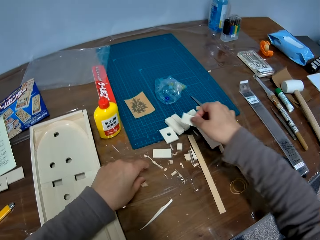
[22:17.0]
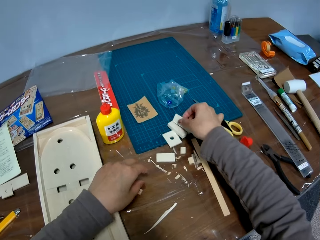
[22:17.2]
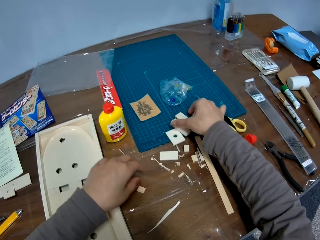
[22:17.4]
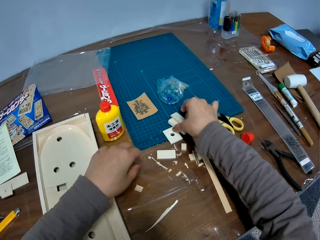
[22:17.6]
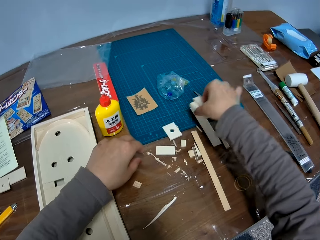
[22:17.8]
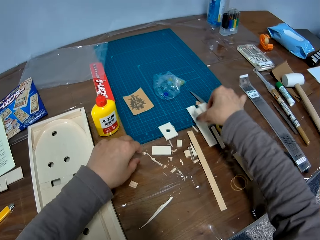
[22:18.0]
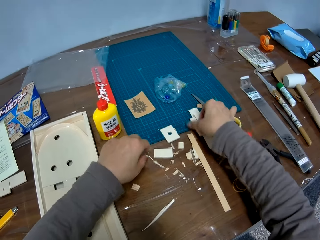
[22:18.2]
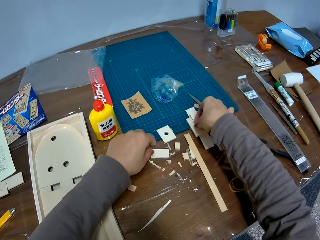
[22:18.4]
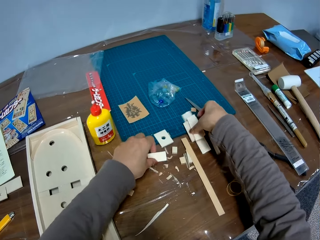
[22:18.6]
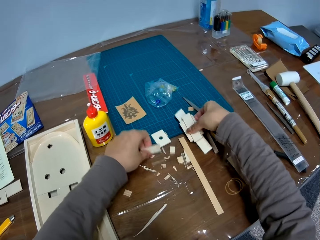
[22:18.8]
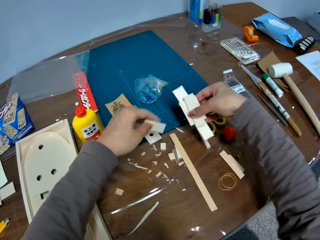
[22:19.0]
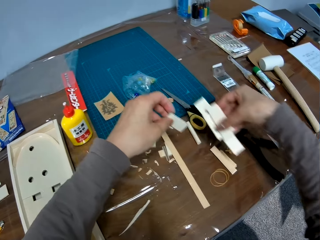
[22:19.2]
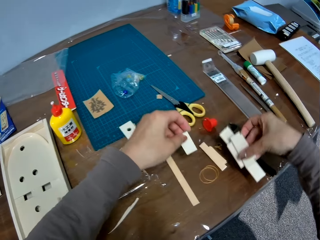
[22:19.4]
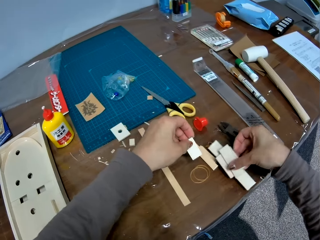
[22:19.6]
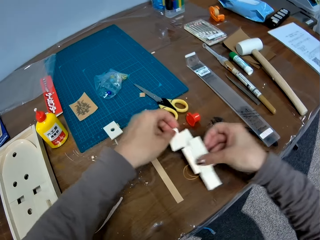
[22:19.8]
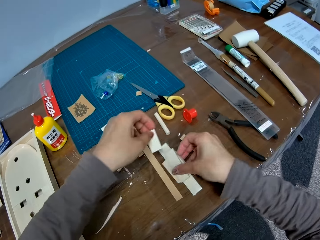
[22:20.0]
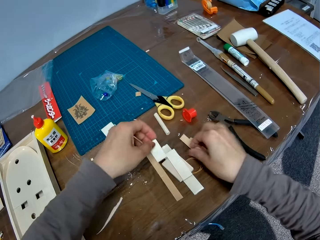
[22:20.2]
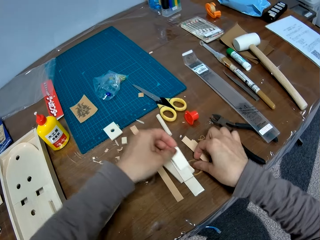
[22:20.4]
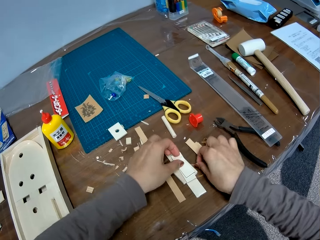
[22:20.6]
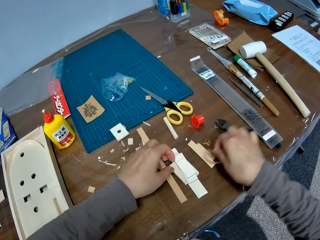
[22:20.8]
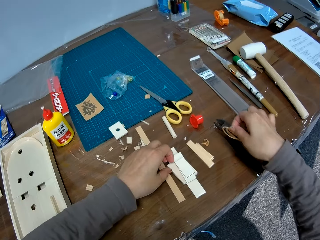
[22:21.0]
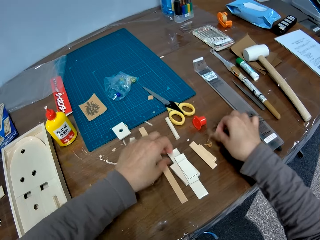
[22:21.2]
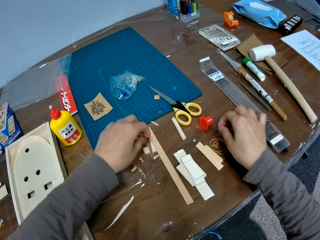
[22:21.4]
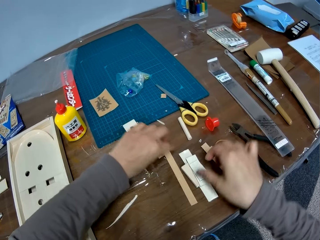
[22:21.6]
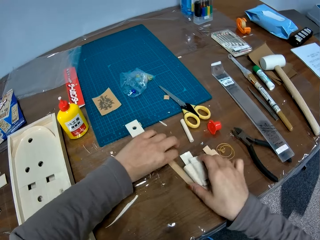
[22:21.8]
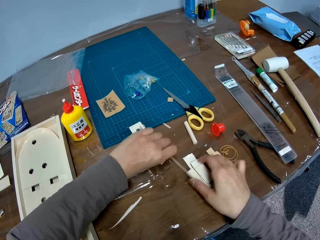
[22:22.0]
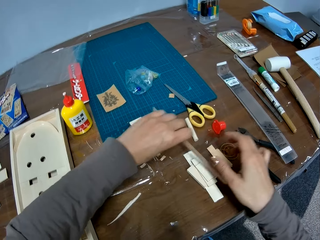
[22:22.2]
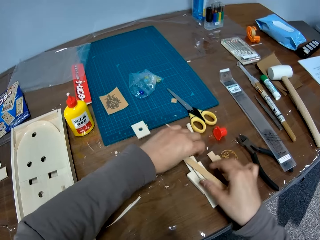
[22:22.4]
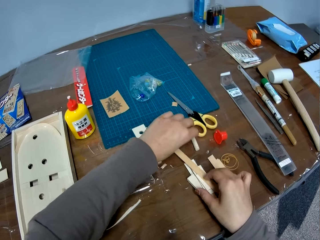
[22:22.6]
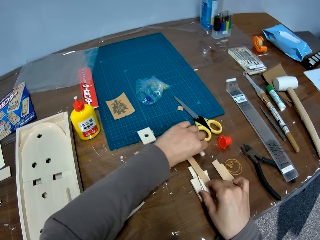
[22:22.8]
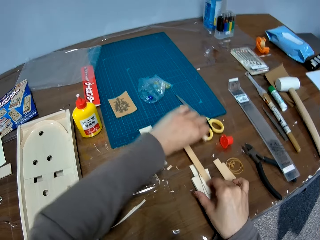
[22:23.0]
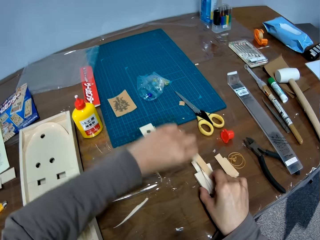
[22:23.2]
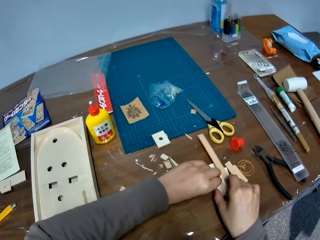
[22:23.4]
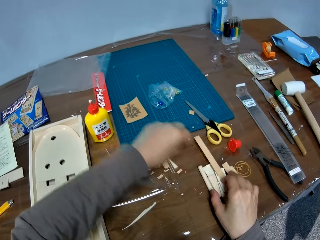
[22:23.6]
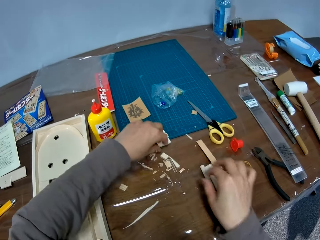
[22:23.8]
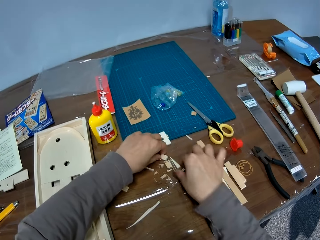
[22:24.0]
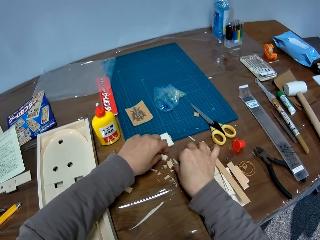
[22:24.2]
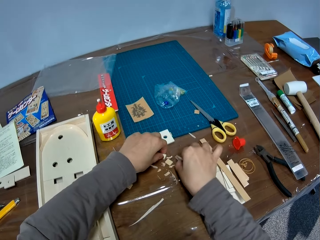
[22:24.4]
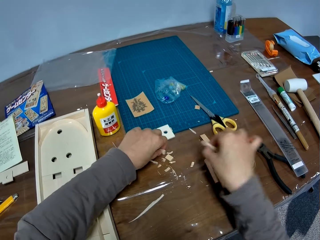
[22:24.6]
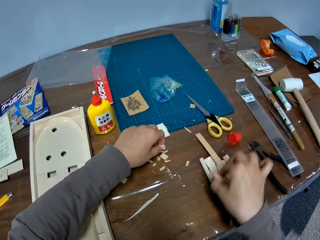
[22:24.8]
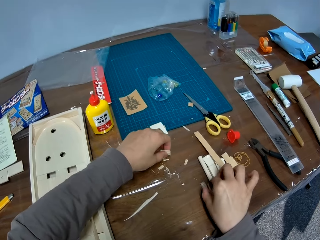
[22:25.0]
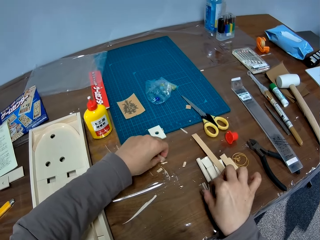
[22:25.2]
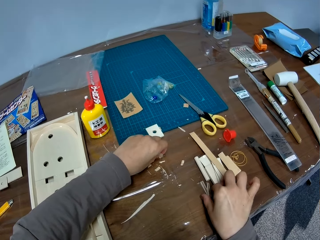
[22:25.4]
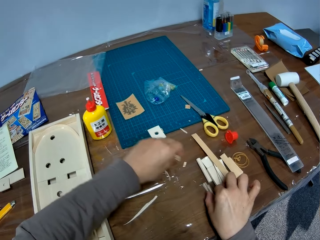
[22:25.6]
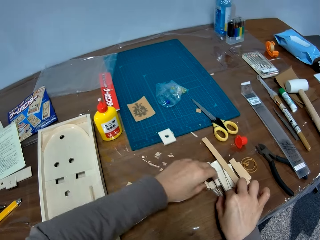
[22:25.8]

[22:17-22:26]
The camera wearer moves her hand forwards. She places the wood on top of another piece of wood. She moves some other piece of wood backwards on the table. She picks up the pieces of wood with her hands. She moves some other piece of wood on the table again. She moves her hand backwards. She places the pieces on the table. She picks up the rubber band. She moves the rubber bands on the table. She moves her hand backwards. She places the rubber bands on the table. She moves her hand forwards. She moves the other piece of wood on the table. She picks up the piece of wood. She places the piece of wood on the pile of wood. She picks up another piece of wood. She moves another piece of wood on the table. She gathers the pieces of wood together with her hand. She moves another piece of wood on the table.

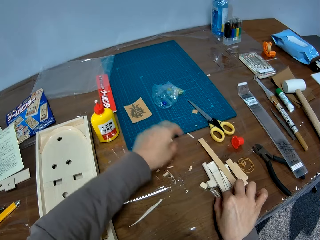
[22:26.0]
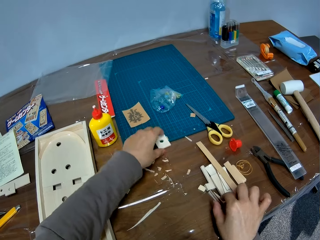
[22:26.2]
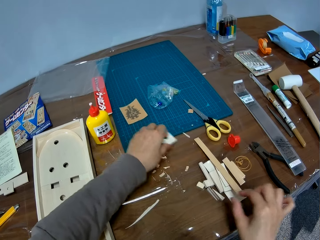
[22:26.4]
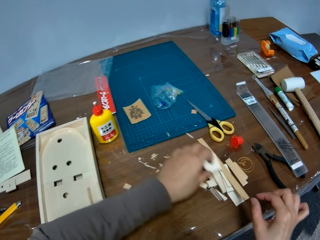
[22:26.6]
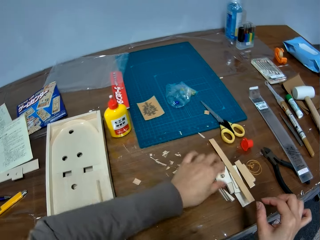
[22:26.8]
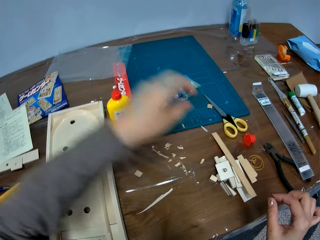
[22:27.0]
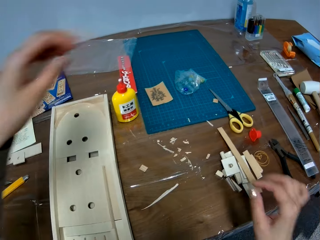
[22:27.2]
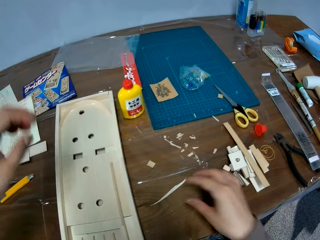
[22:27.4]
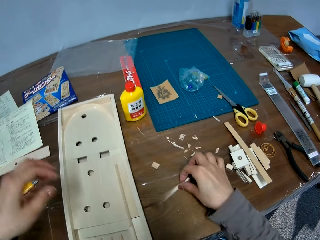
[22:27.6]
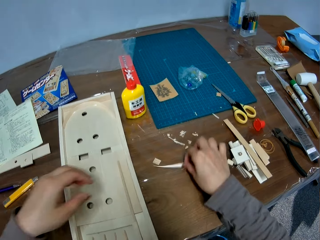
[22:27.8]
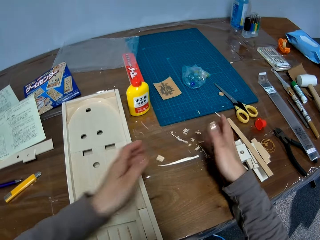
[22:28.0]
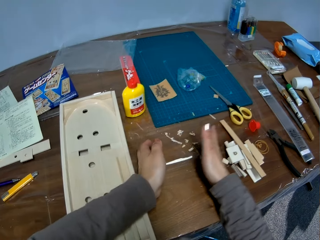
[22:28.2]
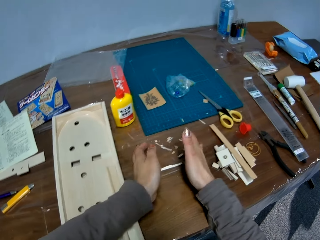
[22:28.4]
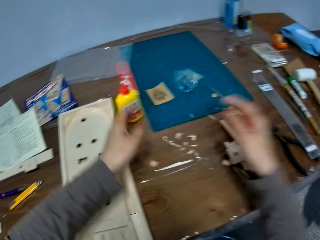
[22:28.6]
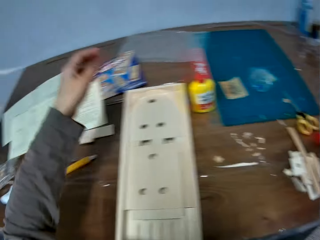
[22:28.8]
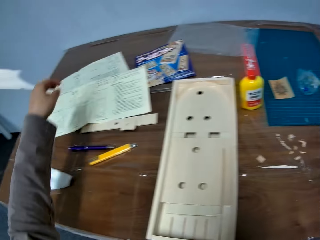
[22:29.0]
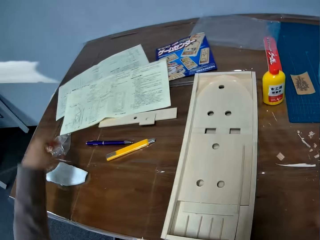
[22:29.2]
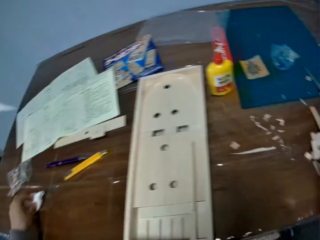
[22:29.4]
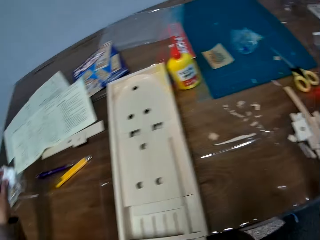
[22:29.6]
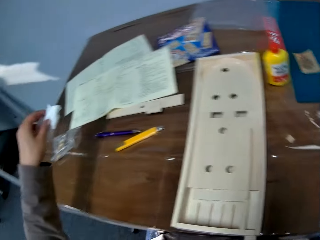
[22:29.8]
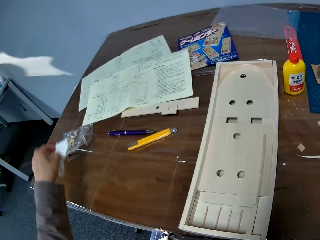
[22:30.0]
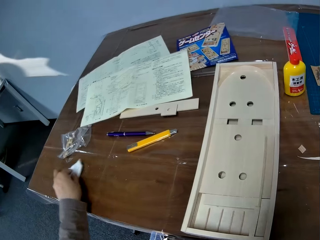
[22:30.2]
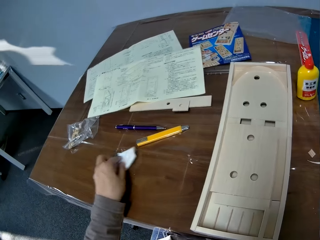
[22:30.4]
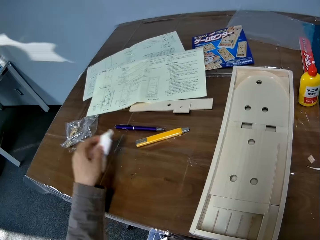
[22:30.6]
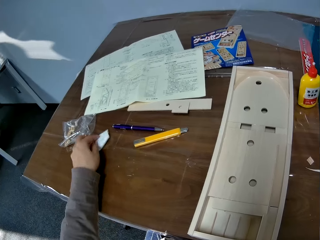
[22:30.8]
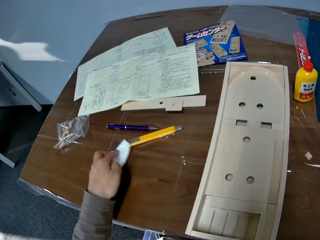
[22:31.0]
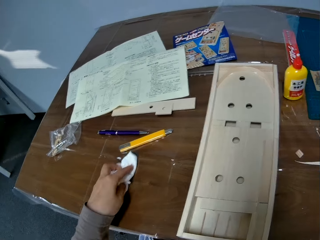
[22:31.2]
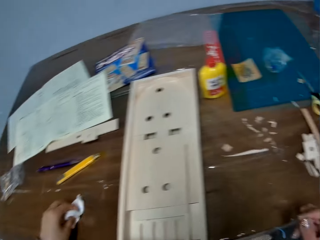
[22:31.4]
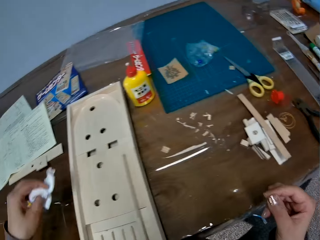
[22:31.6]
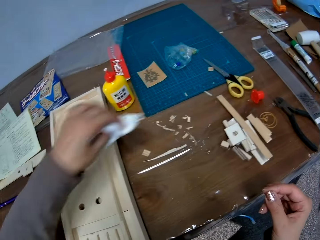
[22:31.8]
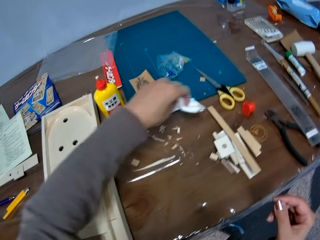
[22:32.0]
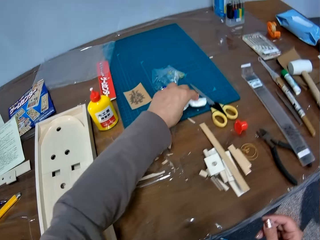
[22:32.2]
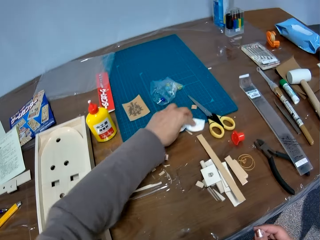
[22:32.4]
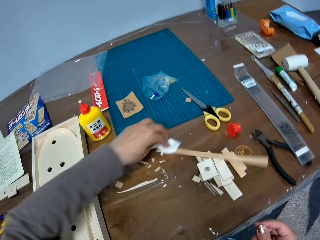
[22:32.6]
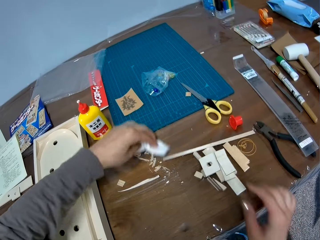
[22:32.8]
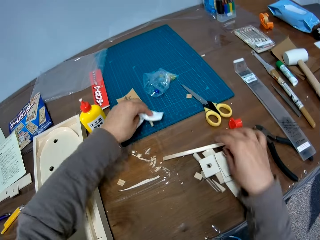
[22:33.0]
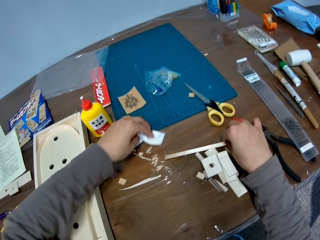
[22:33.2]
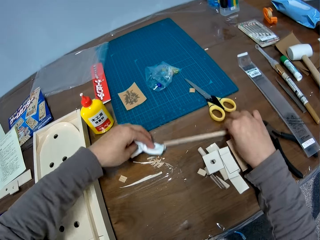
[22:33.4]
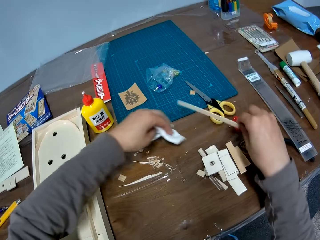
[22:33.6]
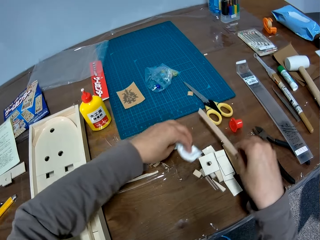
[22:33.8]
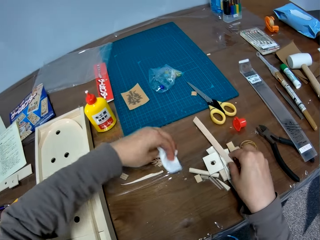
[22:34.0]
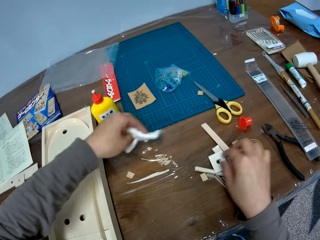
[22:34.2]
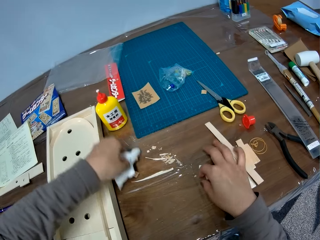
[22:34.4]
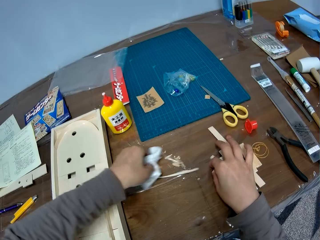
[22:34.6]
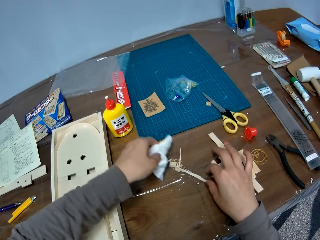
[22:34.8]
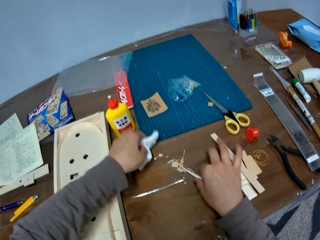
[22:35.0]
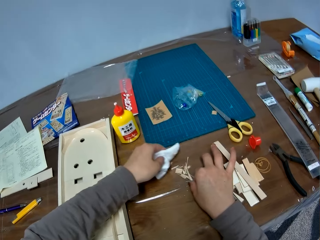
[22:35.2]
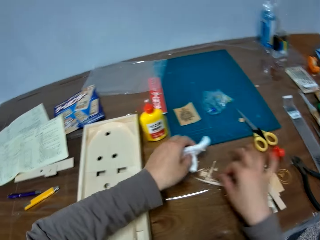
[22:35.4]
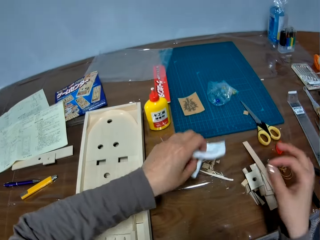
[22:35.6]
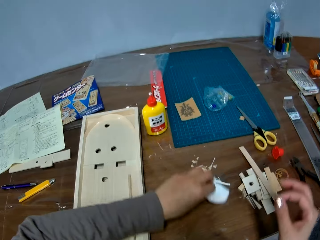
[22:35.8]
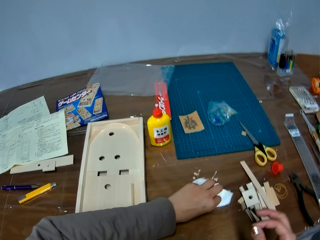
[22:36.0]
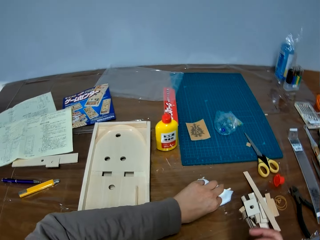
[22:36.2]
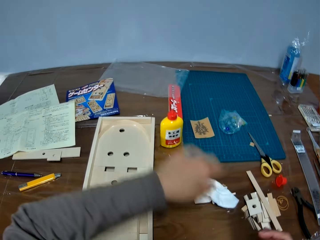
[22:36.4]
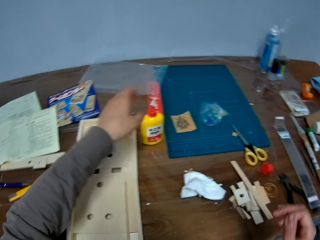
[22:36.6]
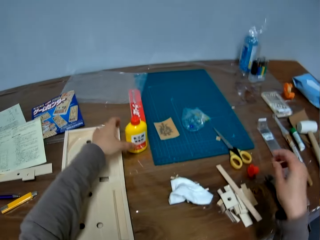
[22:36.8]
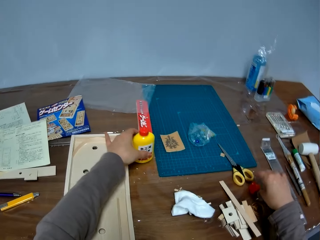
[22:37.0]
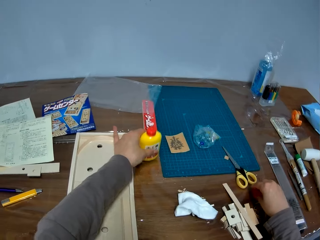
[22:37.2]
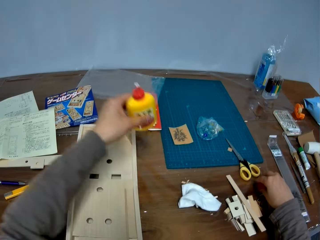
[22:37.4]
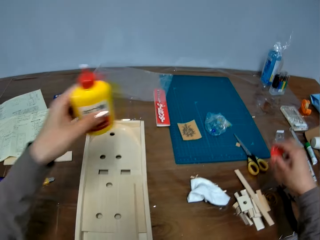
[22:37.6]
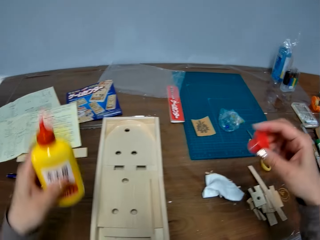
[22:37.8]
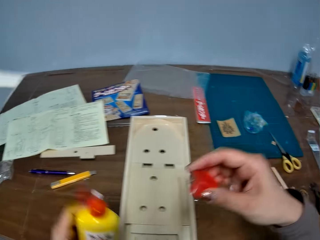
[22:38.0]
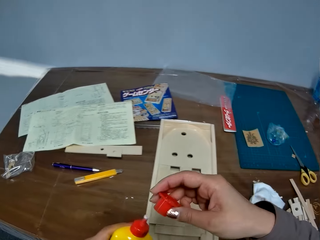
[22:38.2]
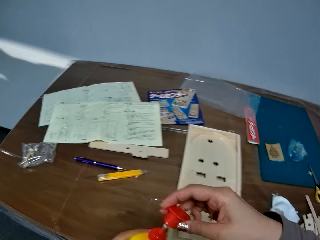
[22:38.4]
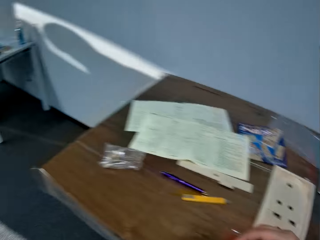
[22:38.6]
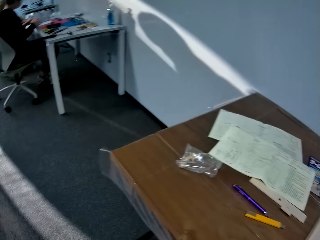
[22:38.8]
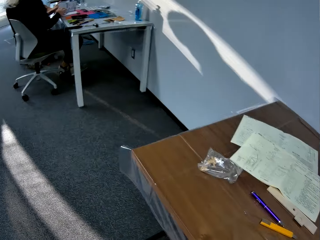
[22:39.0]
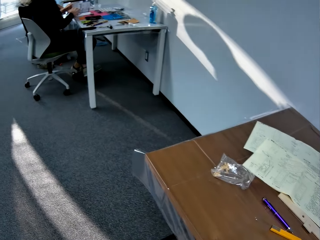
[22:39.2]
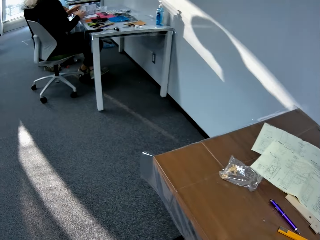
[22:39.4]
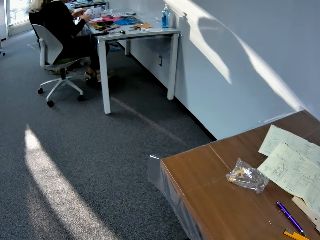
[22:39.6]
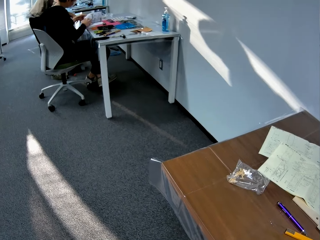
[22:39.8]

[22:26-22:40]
The camera wearer moves another piece of wood on the table. She moves another piece of wood on the table again. She moves her hand backwards. She picks up the piece of tissue paper on the table with her left hand. She cleans the table with the piece of tissue paper. She cleans the table with the piece of tissue paper again. She moves another piece of wood on the table. She picks up the pack or bottle of glue from the table with her left hand. She reaches for the lid or cover of the bottle of glue. She moves her hand forwards. She picks up the cover of the pack of glue with her right hand. She holds the glue bottle with her hand. She moves the bottle towards her. She moves her hand towards the bottle of glue. She closes the bottle of glue.
